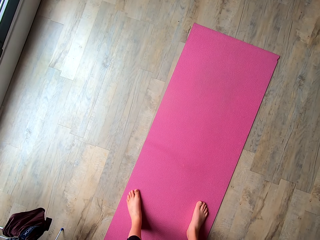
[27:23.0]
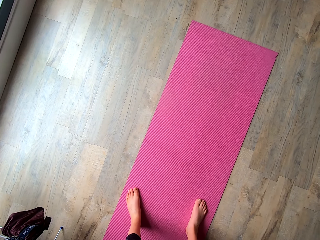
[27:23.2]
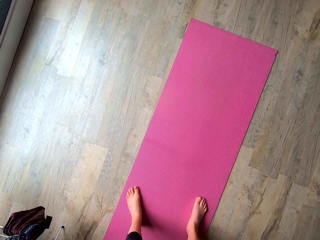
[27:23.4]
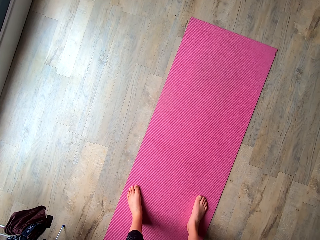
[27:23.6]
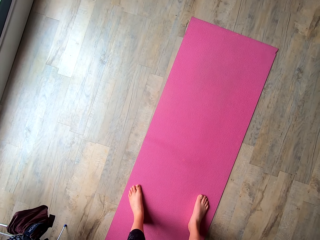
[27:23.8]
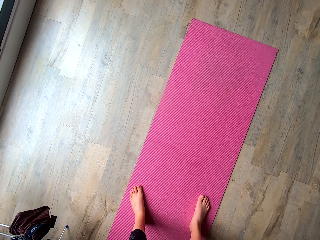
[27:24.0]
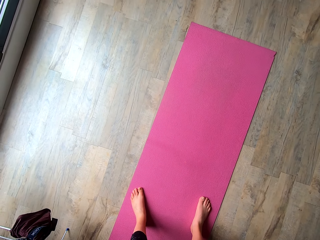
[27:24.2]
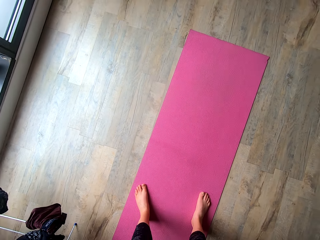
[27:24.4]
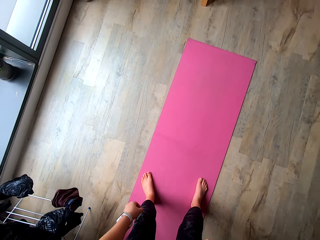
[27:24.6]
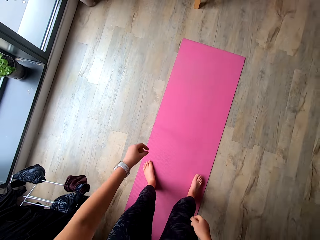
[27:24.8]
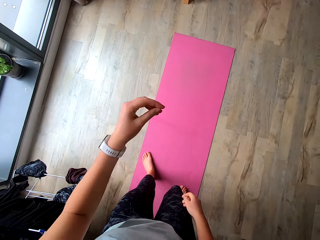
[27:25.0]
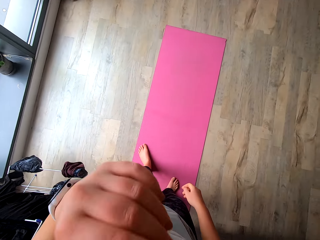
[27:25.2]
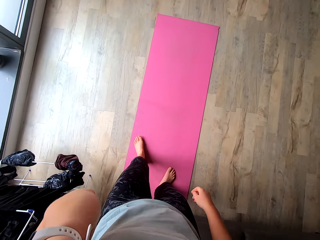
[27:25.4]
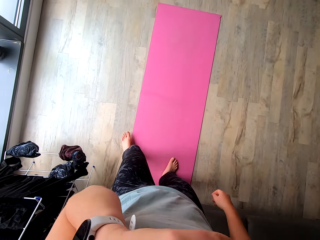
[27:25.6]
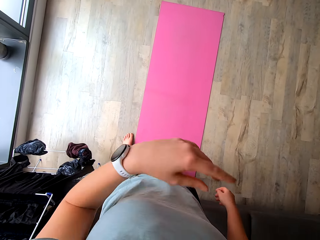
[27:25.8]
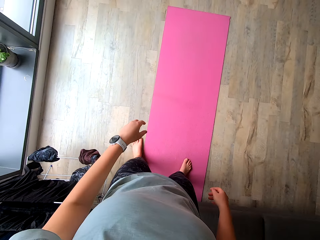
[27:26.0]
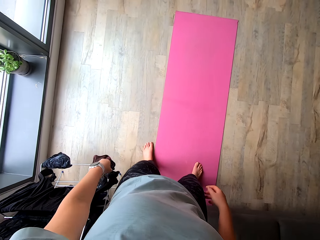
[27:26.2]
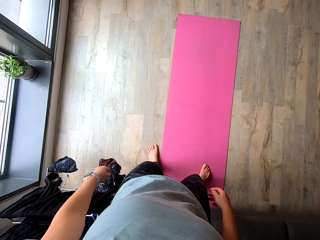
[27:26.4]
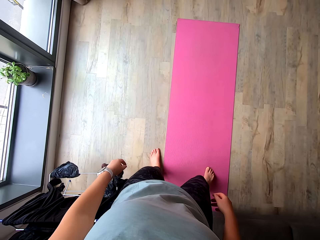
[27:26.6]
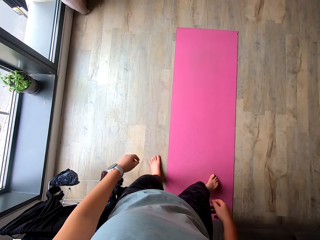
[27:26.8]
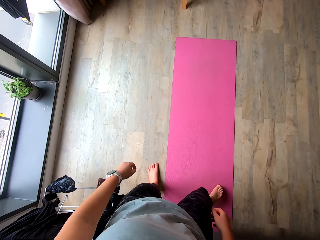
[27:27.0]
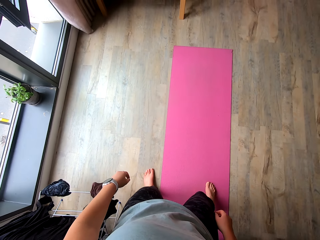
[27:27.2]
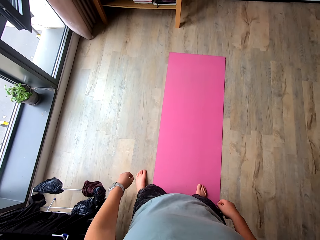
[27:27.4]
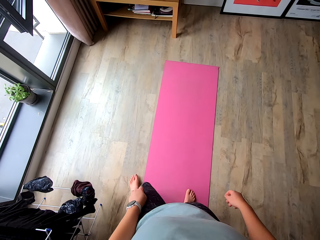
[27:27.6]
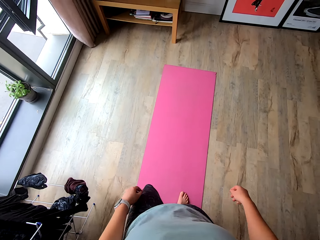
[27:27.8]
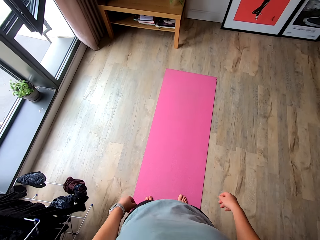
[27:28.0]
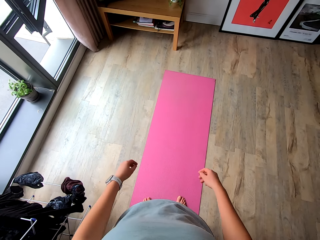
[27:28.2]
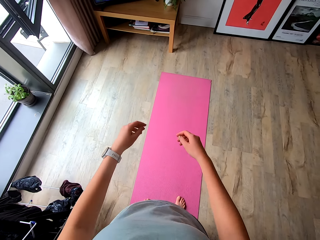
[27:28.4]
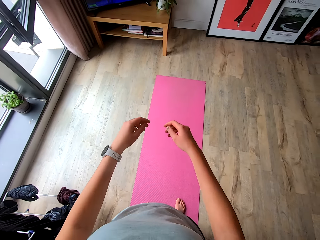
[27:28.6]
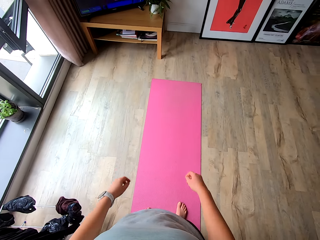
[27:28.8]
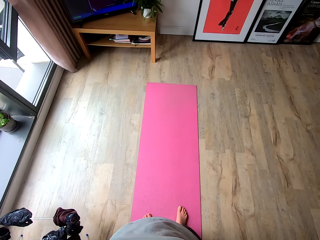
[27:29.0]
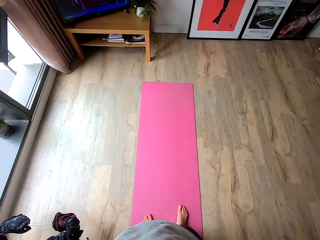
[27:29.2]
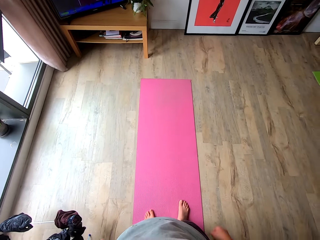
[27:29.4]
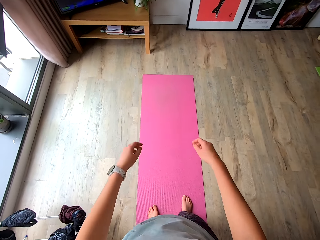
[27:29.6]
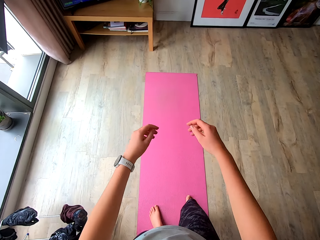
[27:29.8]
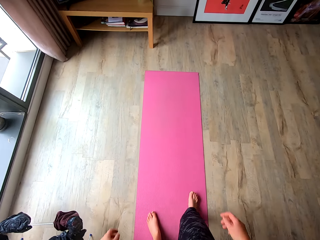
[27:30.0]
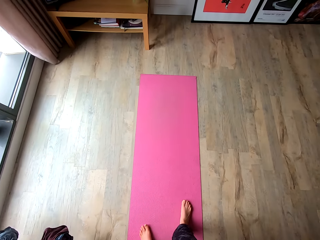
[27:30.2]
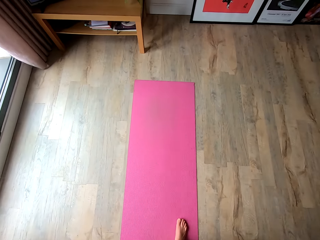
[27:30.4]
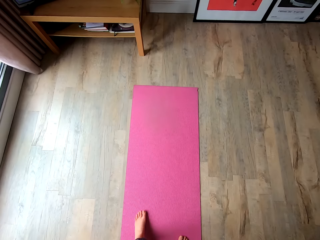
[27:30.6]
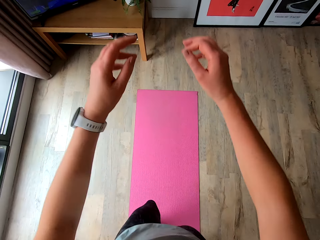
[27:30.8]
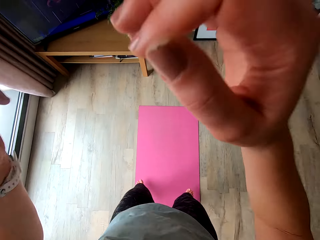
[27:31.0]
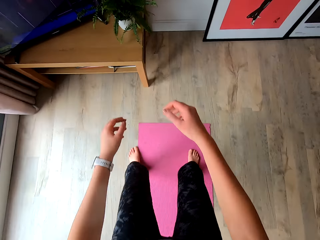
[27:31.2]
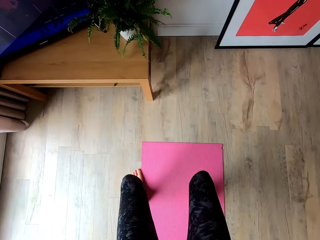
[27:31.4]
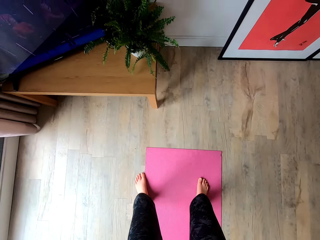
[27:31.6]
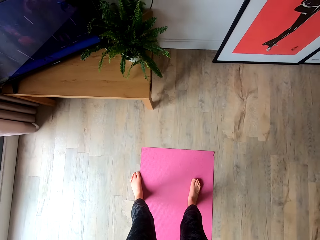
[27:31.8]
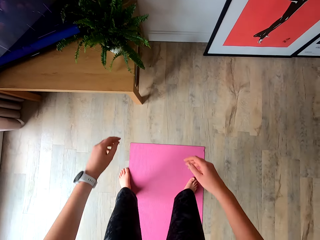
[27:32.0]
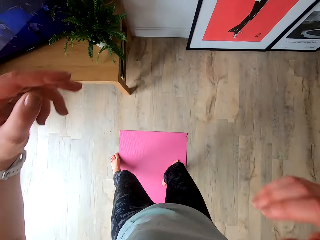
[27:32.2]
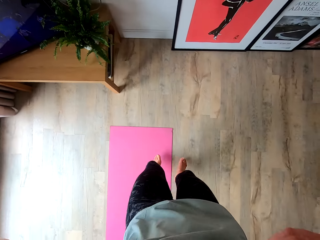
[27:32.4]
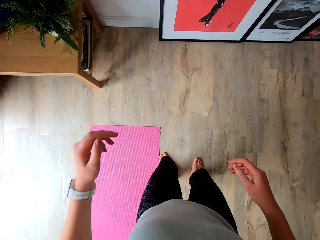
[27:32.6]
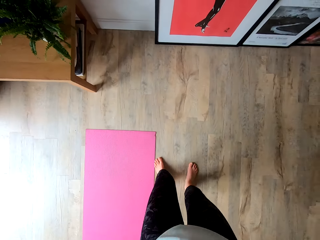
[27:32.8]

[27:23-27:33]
The camera wearer stands on the mat. She touches her mouth with her left hand. She swings her hands. She works out in the room. She jumps on the yoga mat.

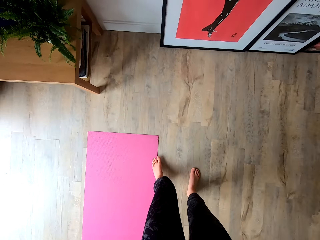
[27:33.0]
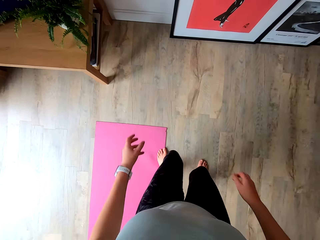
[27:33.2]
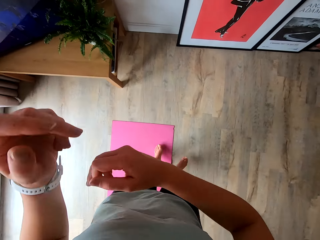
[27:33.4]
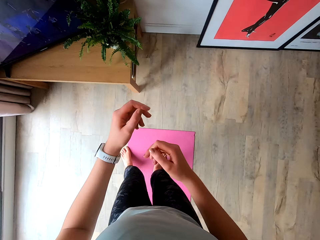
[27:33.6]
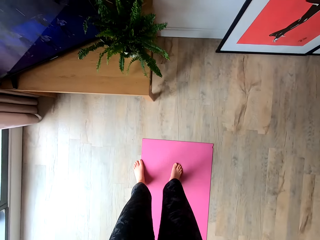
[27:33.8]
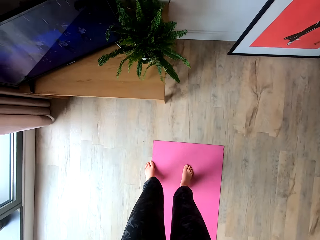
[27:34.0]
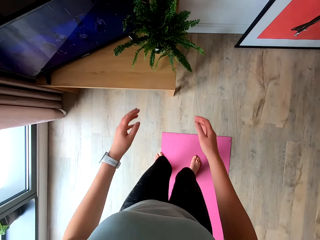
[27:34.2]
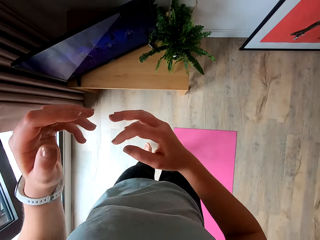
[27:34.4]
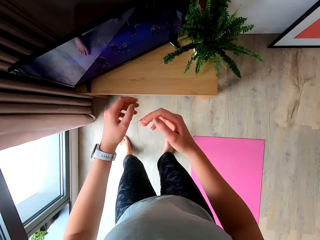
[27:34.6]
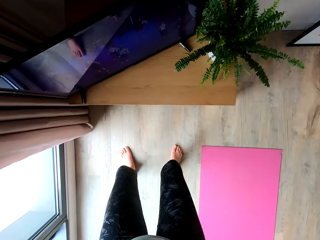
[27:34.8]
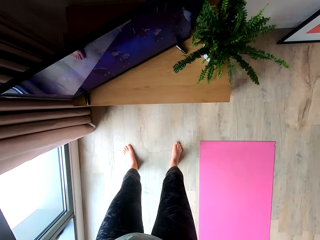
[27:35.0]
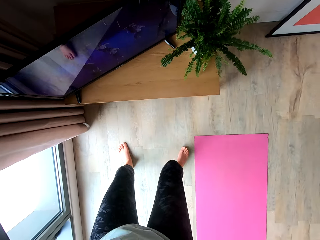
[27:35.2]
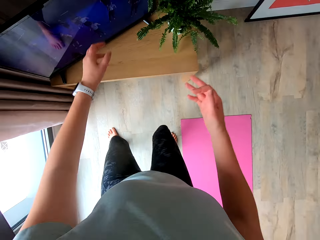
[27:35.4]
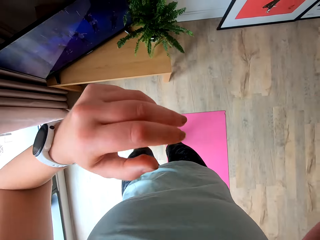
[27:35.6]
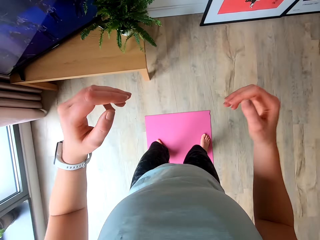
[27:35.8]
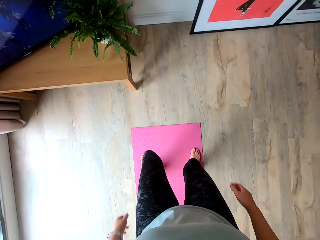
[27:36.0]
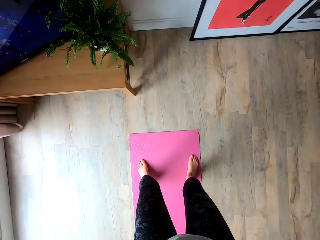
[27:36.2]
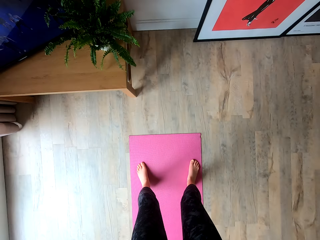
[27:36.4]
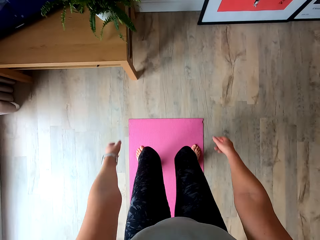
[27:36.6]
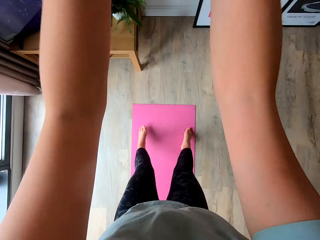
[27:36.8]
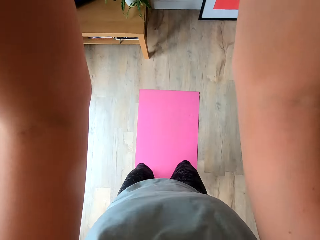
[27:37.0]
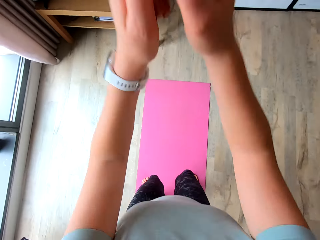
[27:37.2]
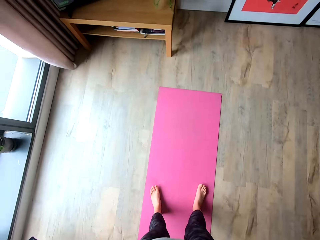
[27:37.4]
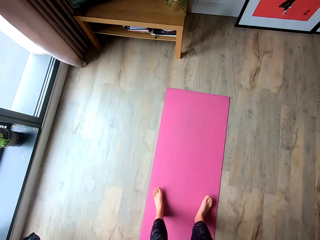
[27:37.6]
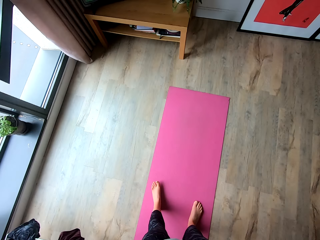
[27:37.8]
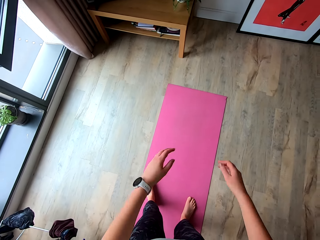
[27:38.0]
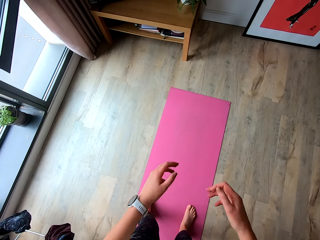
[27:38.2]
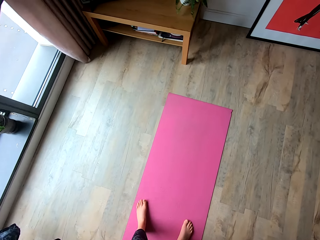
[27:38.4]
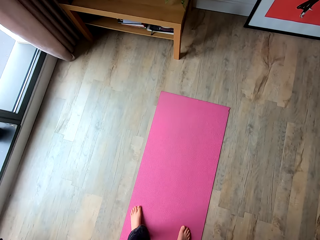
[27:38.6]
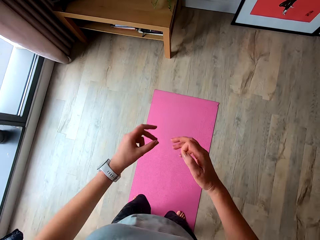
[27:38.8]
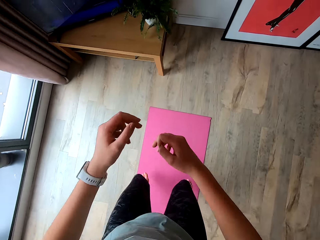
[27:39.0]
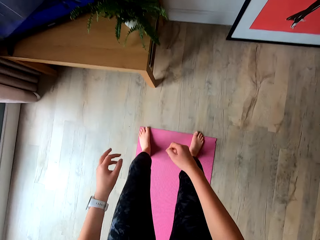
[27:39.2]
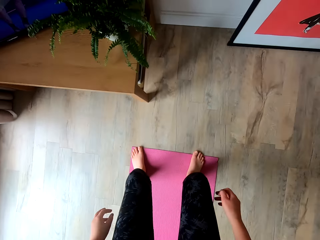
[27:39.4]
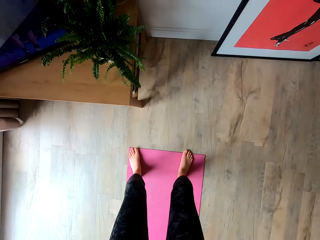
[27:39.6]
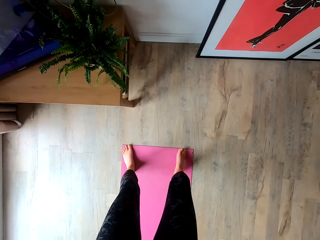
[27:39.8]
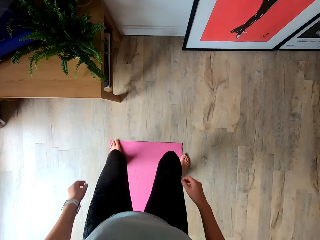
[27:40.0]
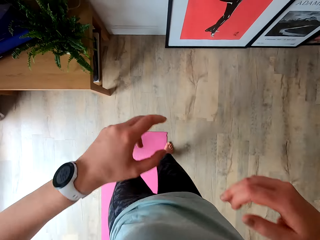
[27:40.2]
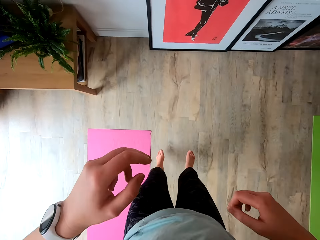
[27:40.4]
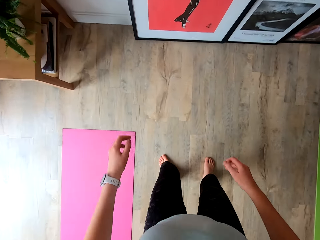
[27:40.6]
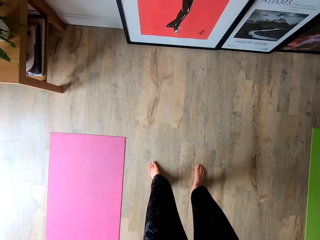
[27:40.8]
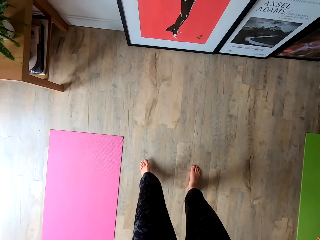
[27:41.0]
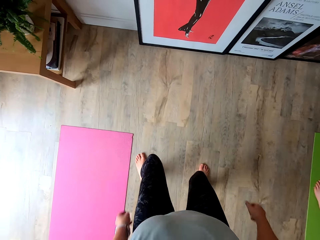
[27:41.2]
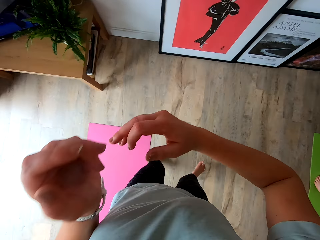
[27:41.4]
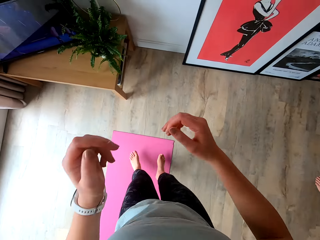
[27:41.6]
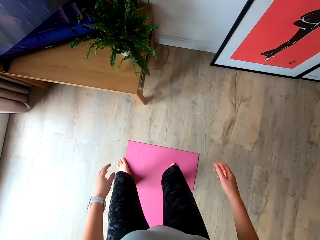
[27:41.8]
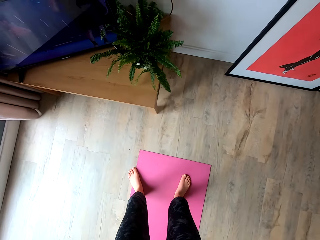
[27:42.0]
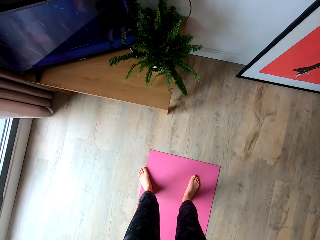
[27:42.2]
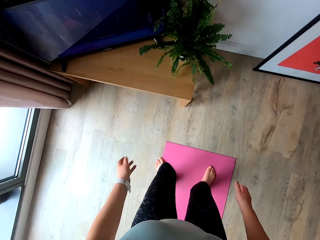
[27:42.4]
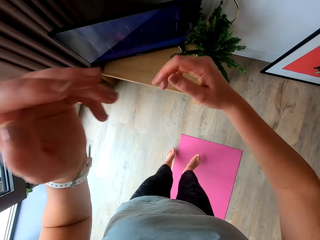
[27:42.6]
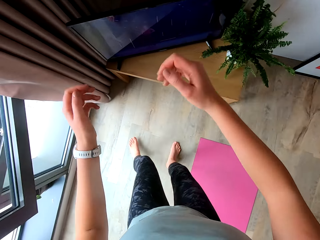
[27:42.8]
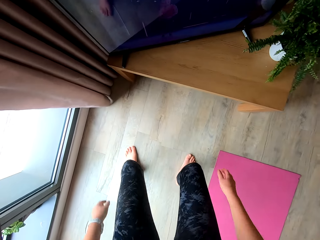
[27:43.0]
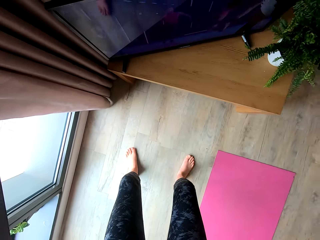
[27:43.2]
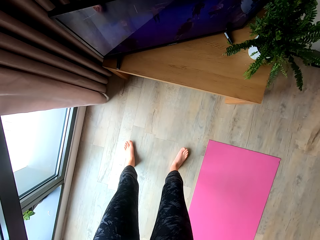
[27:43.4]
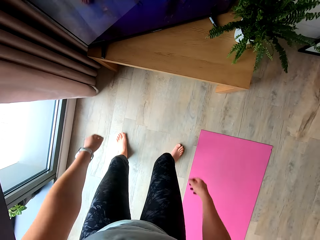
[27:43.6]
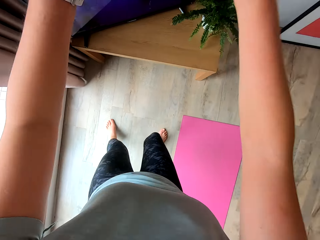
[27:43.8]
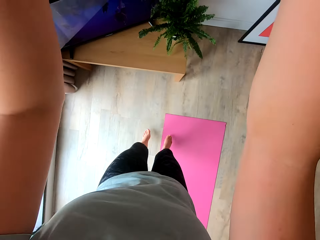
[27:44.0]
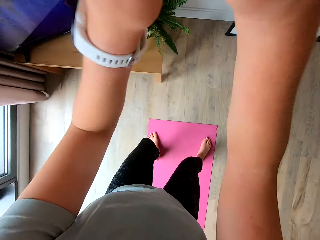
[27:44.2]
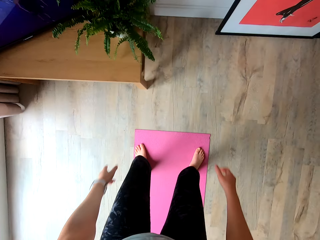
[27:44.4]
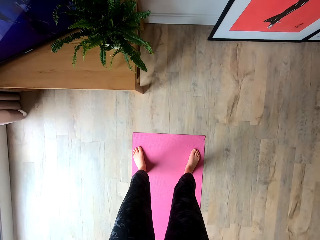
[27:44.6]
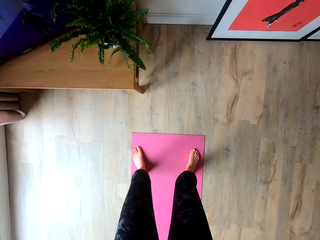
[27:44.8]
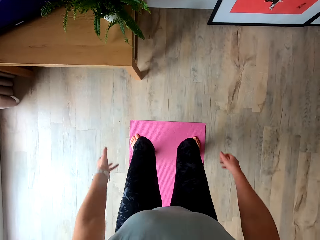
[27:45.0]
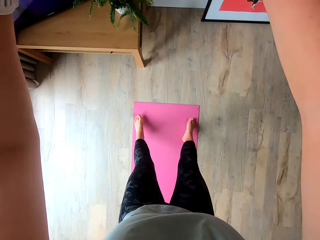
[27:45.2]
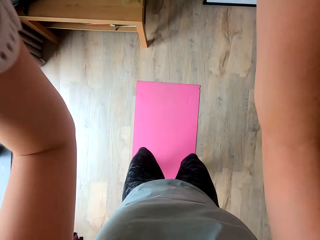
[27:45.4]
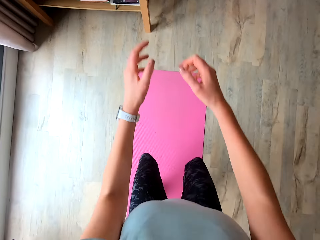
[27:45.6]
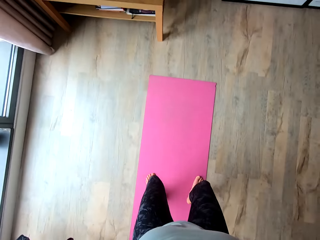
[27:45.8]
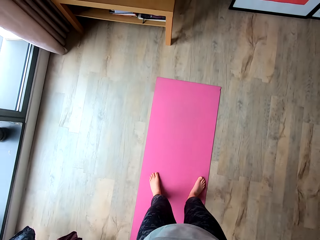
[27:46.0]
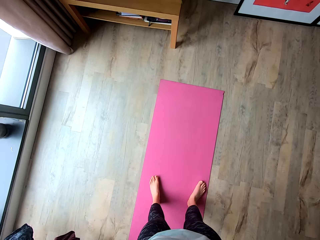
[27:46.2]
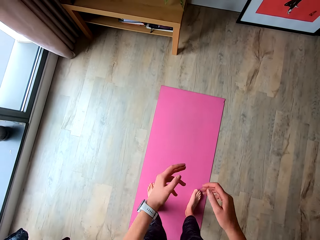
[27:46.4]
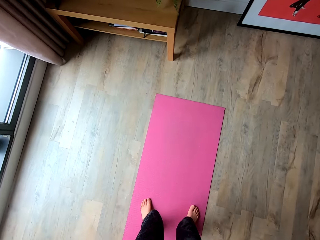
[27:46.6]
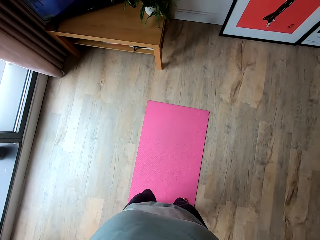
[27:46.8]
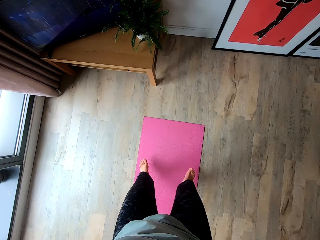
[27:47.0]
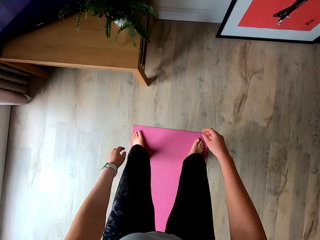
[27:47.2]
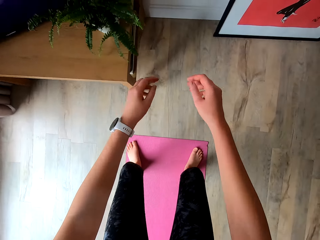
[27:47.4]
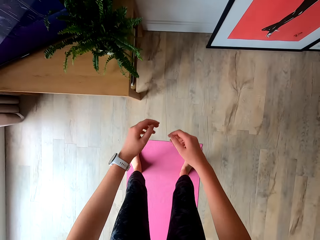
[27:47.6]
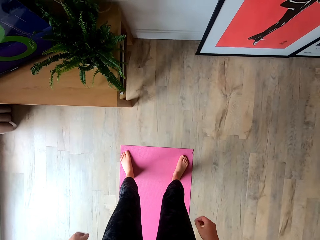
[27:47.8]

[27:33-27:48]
The camera wearer jumps to the right. They jump to the centre. They jump to the left. They jump to the centre. They jump backwards. They jump to the front.
